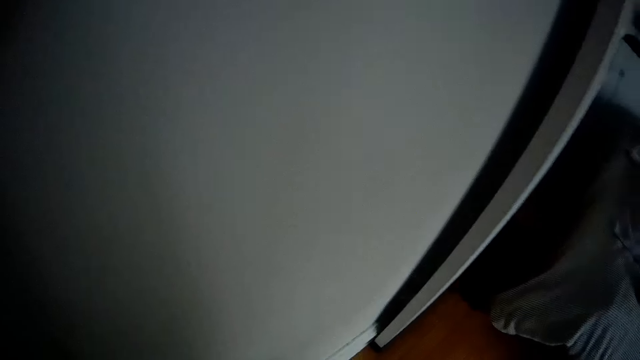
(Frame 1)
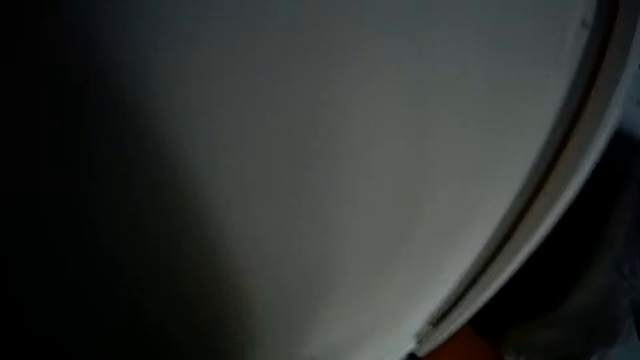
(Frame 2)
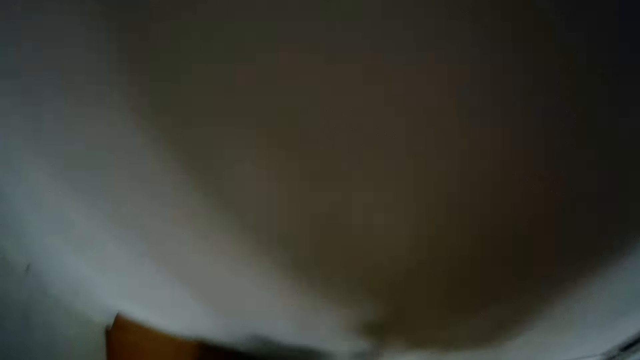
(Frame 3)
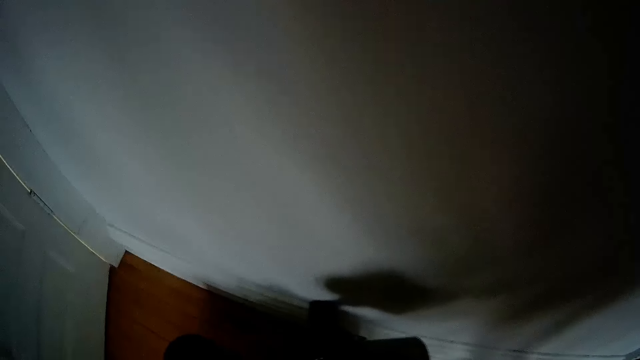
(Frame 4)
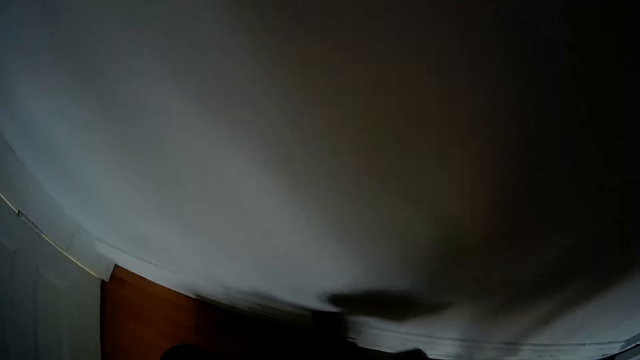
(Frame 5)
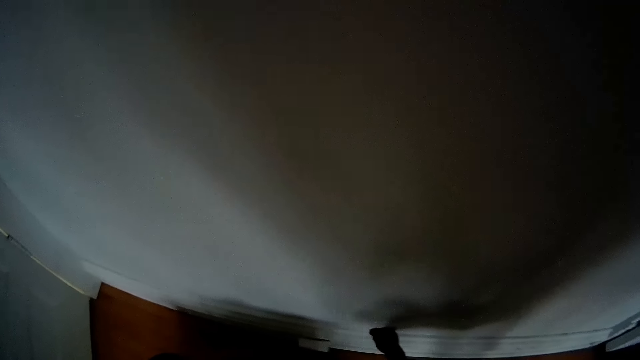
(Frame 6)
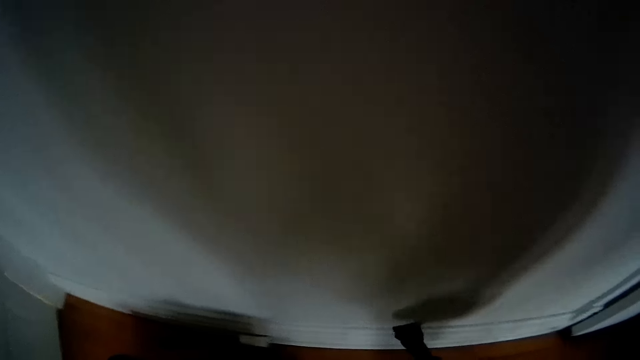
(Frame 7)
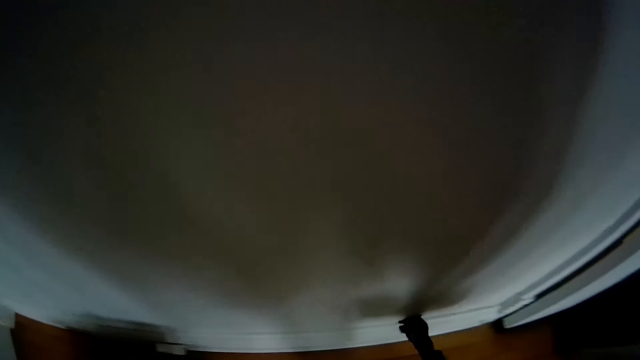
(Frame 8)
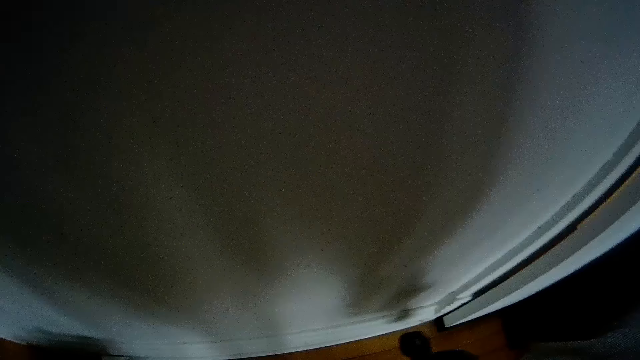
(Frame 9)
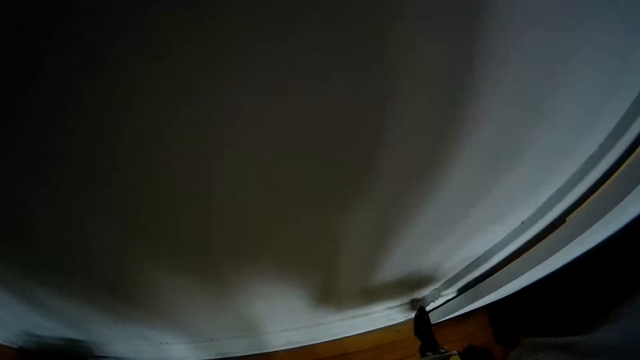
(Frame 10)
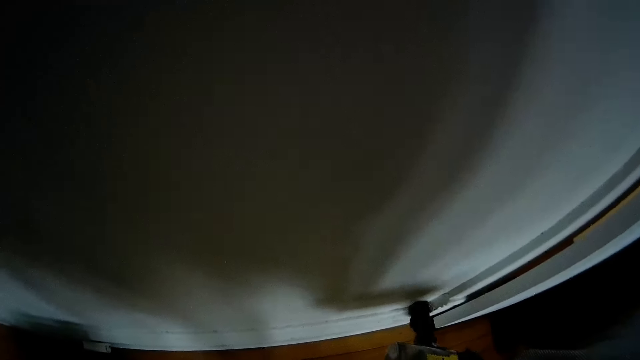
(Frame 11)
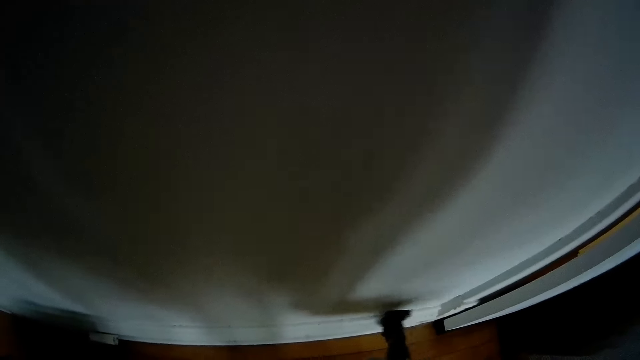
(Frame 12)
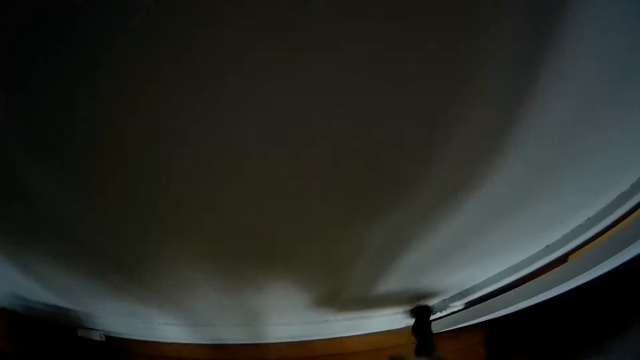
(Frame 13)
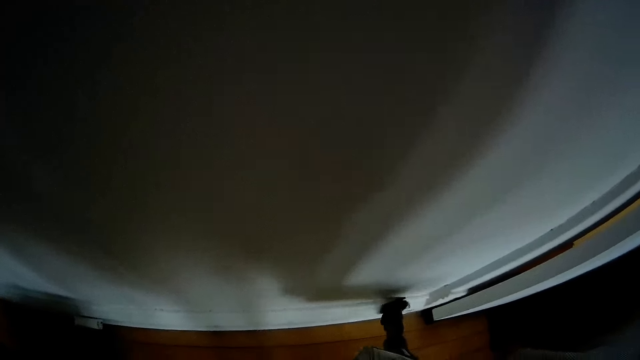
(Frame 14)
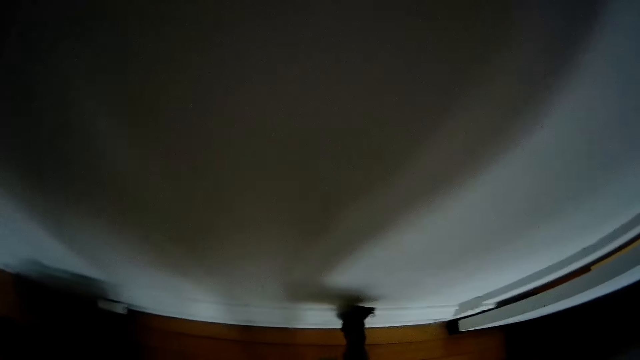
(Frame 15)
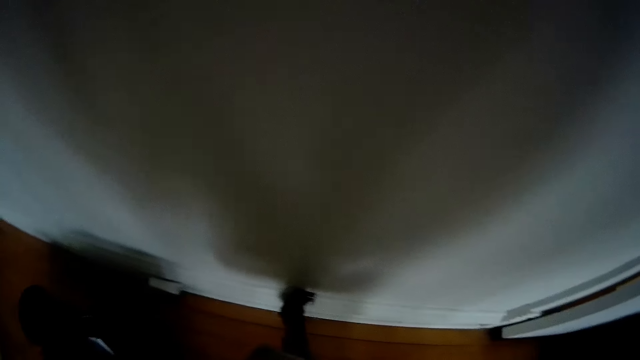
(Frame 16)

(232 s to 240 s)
The camera wearer turns around. A woman interacts with the camera wearer. The camera wearer vacuums the wall.

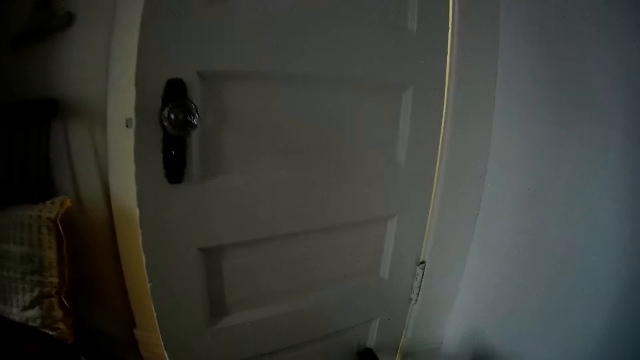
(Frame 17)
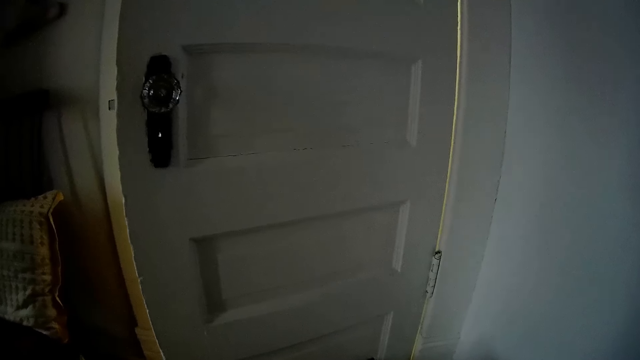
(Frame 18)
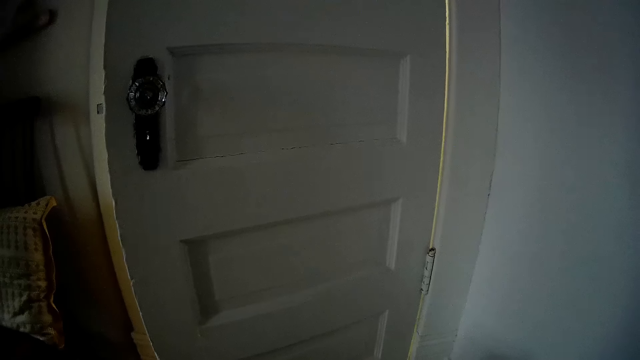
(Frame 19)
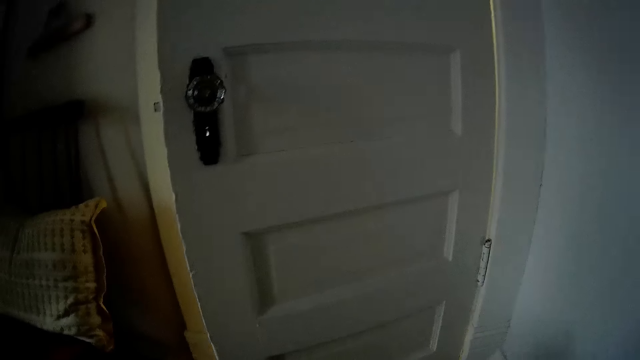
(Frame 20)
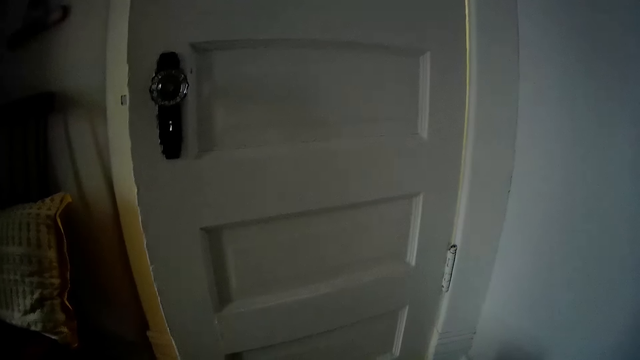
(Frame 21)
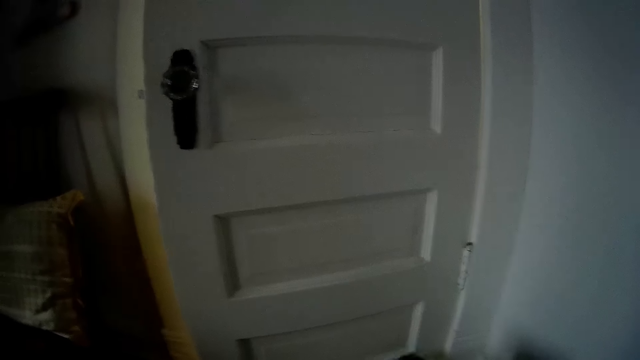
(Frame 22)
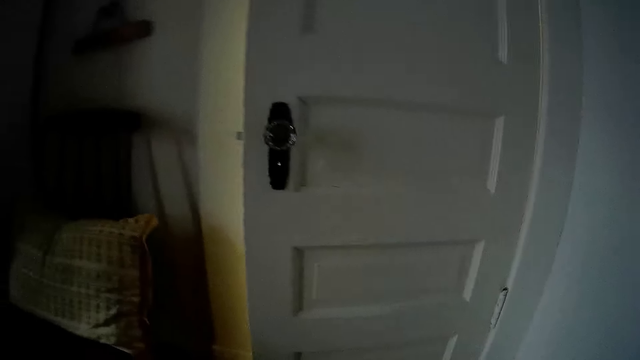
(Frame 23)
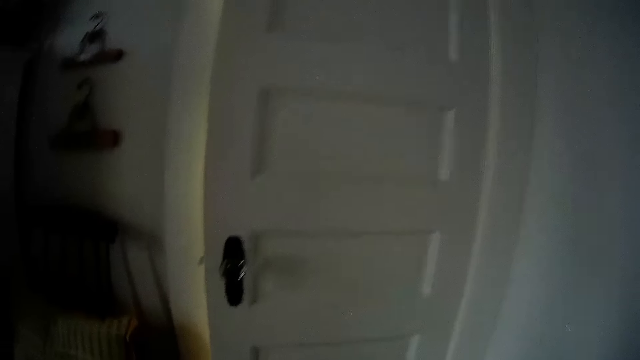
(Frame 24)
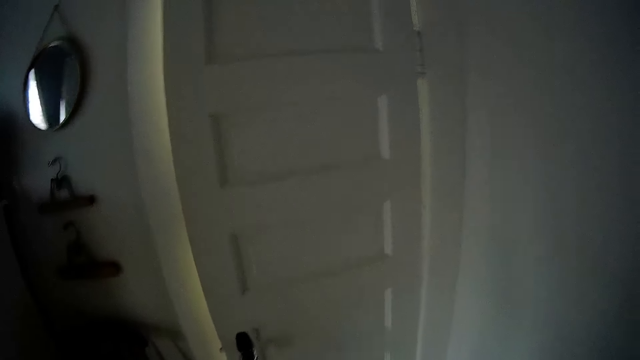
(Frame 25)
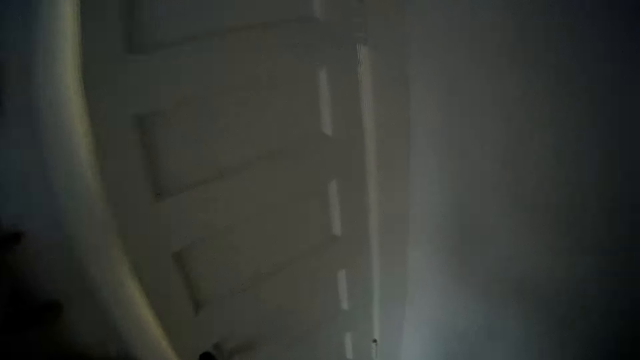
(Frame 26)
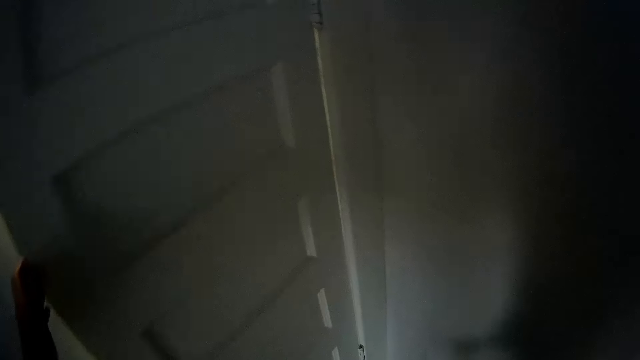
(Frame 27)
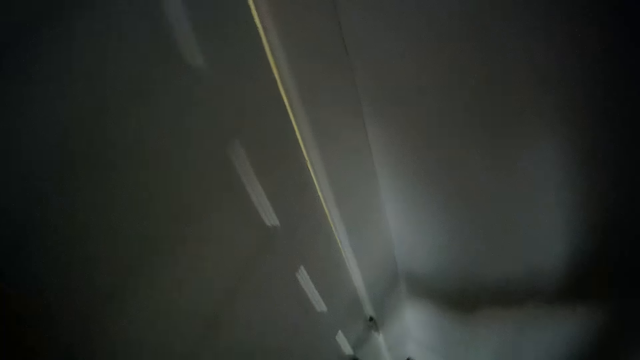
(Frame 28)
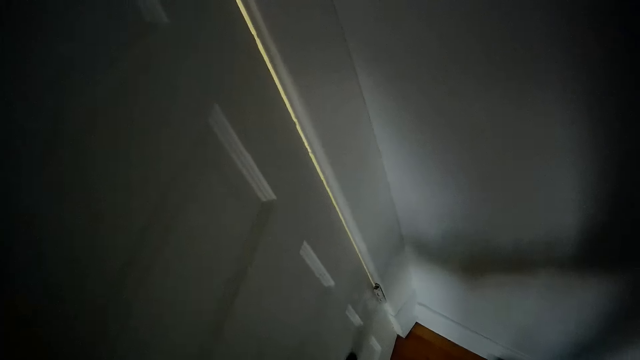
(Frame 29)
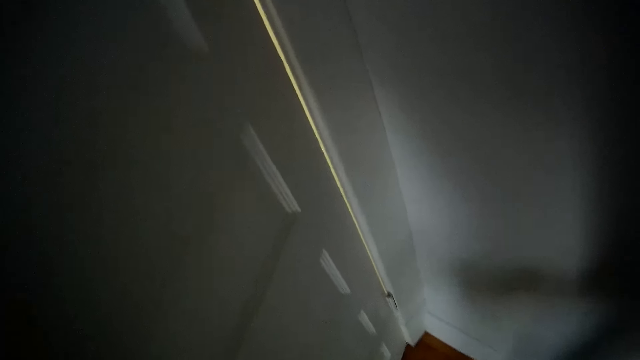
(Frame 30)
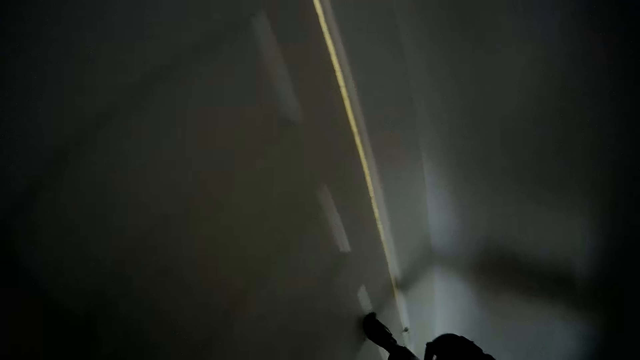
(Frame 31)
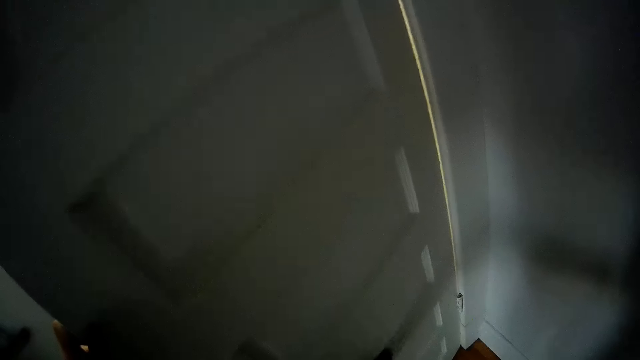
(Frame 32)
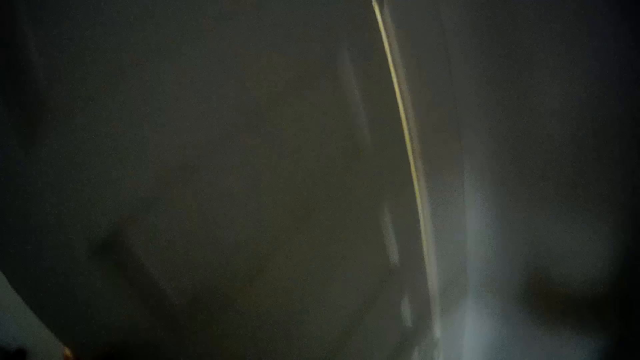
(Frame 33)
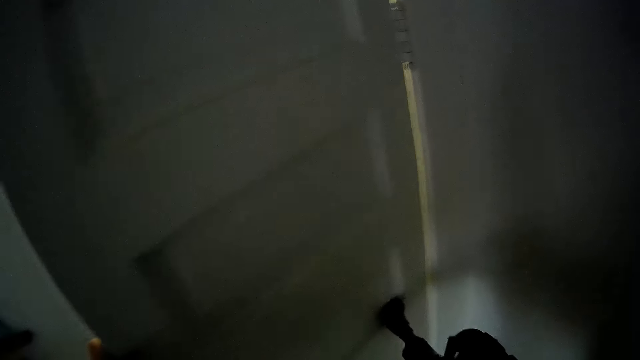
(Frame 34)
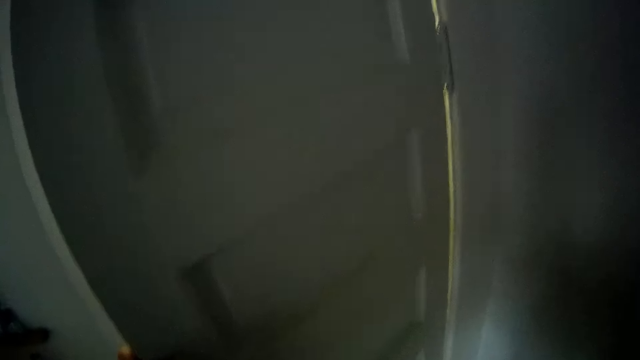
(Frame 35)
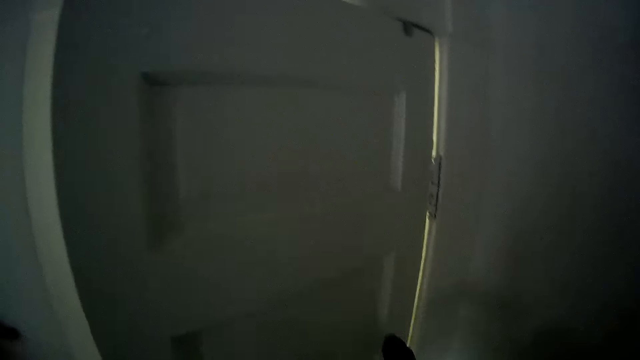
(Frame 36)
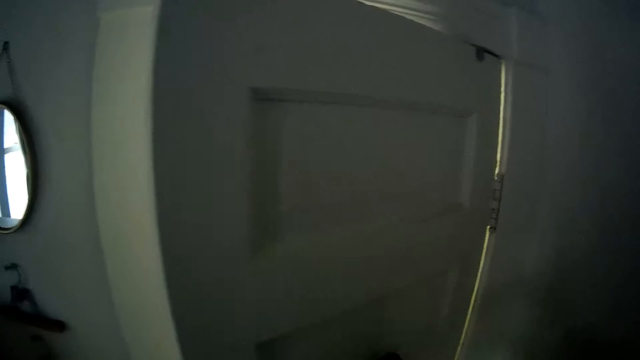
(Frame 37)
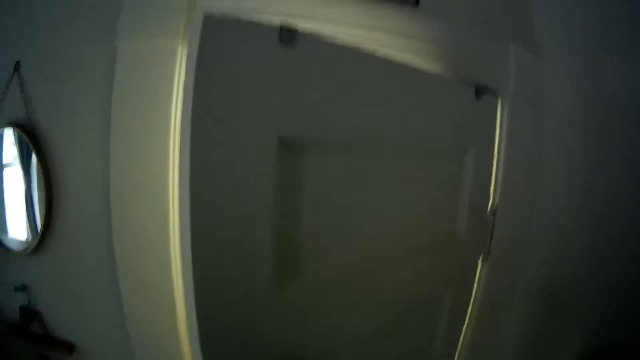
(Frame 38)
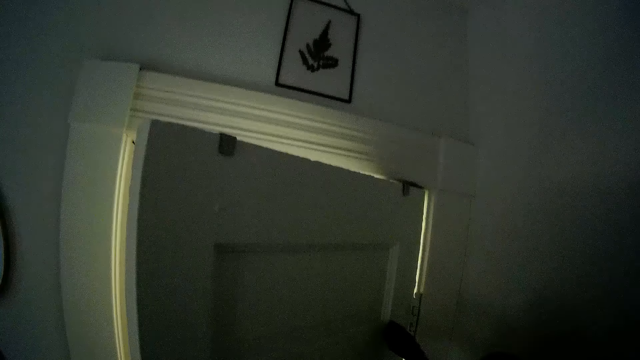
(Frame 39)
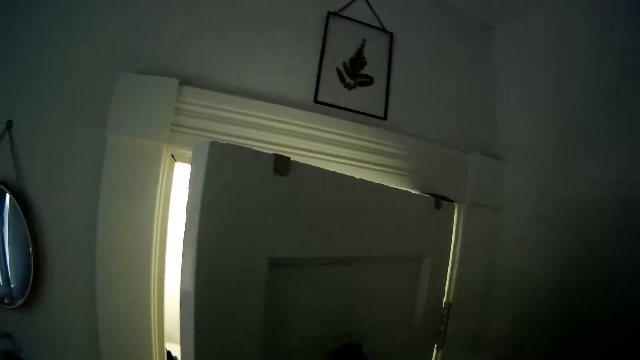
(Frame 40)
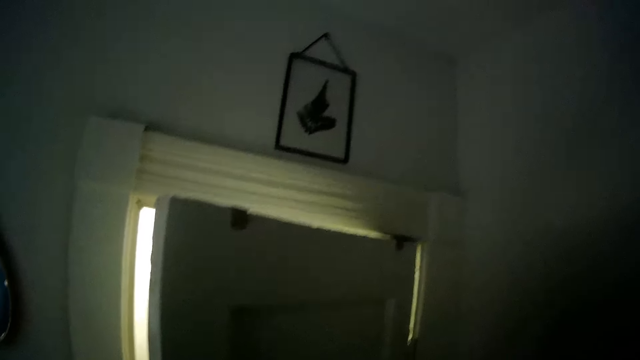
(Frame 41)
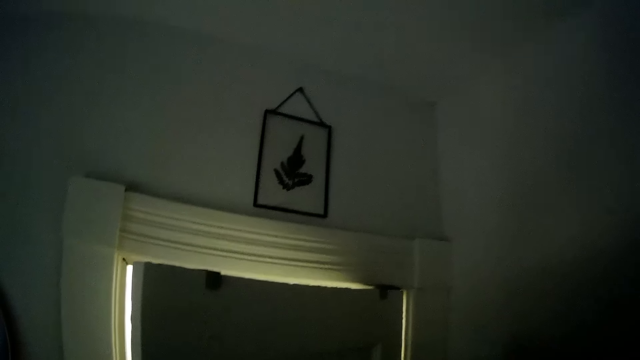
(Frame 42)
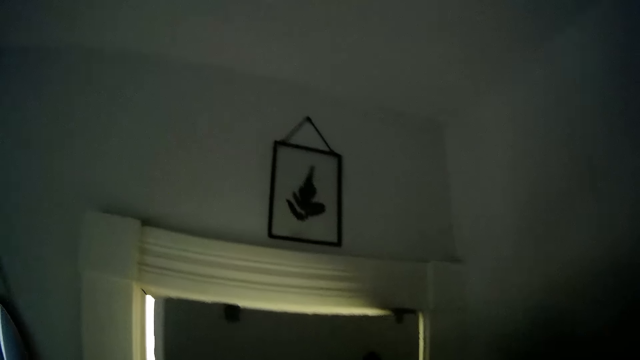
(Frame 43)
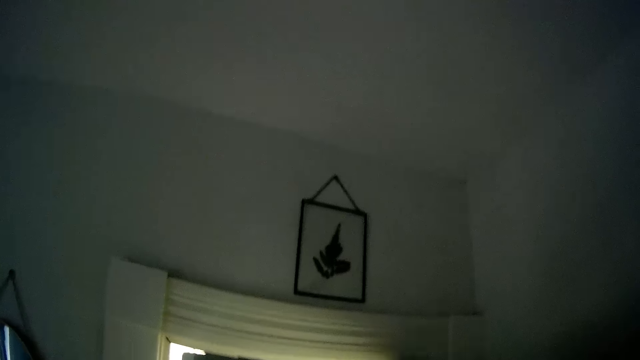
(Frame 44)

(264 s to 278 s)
The camera wearer vacuums the closet door. He starts the vacuum machine. He stops the vacuum machine. A woman interacts with the camera wearer. The camera wearer places his left hand on the closet door. He starts the vacuum machine. He vacuums the door.
